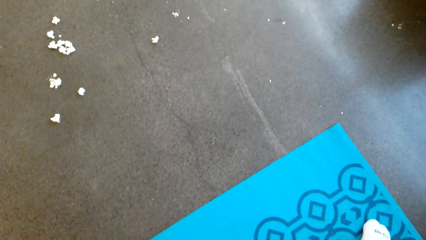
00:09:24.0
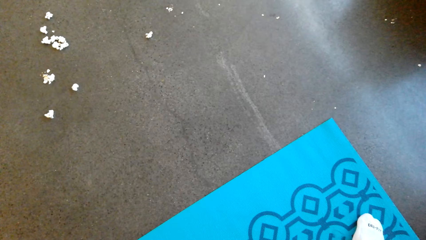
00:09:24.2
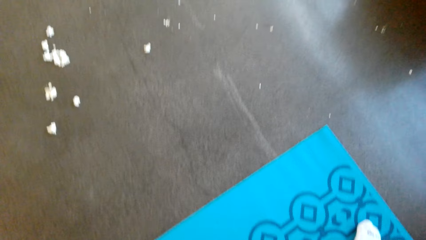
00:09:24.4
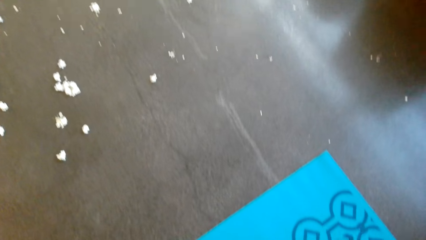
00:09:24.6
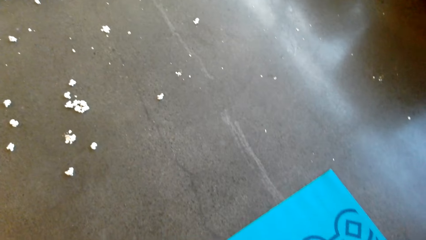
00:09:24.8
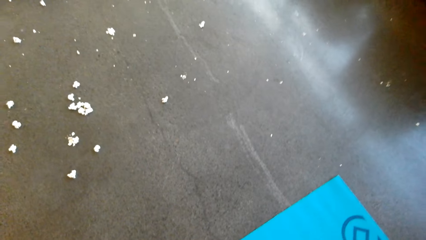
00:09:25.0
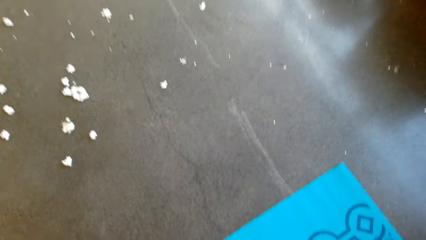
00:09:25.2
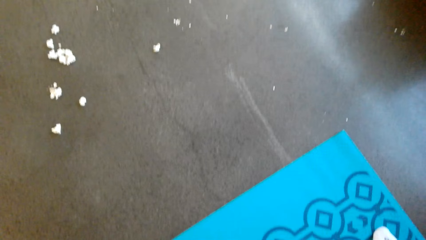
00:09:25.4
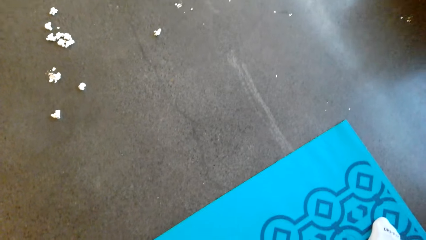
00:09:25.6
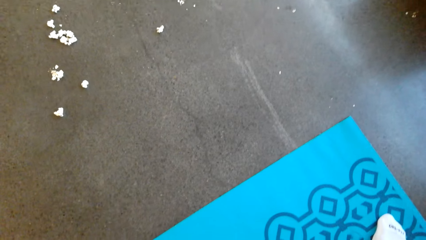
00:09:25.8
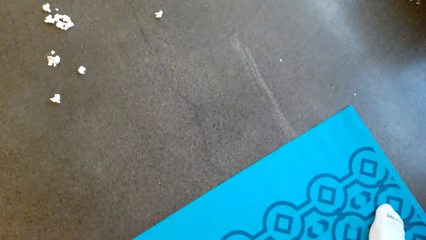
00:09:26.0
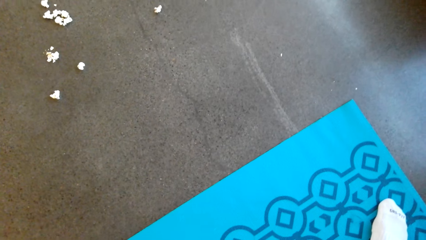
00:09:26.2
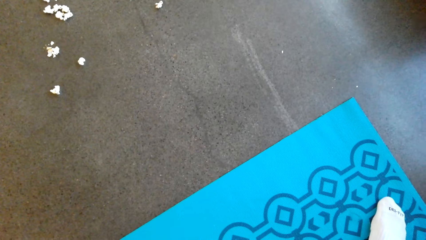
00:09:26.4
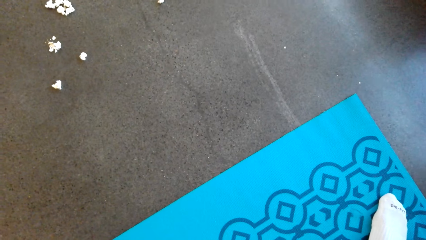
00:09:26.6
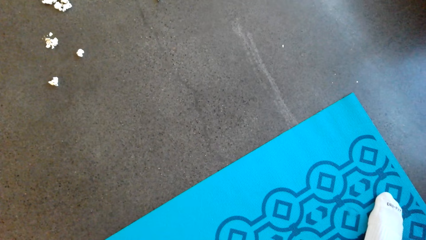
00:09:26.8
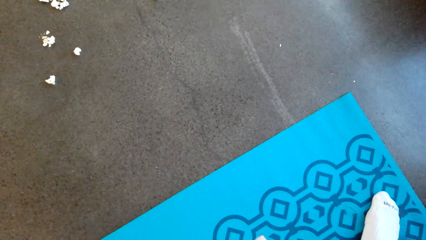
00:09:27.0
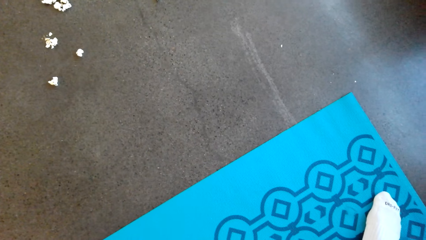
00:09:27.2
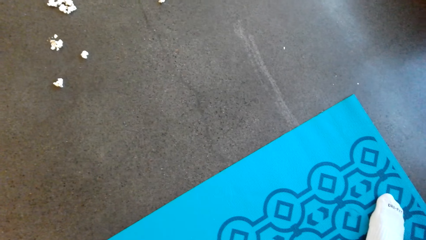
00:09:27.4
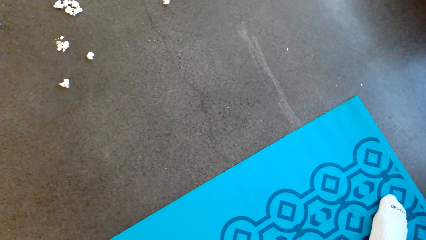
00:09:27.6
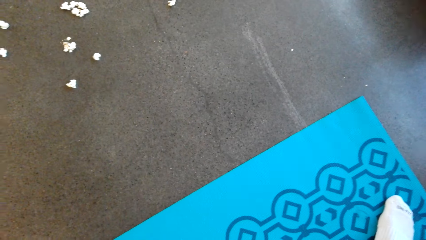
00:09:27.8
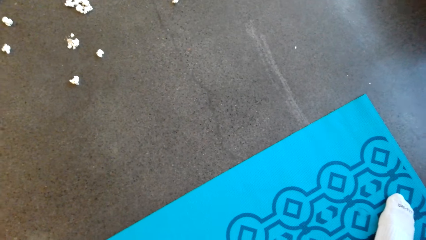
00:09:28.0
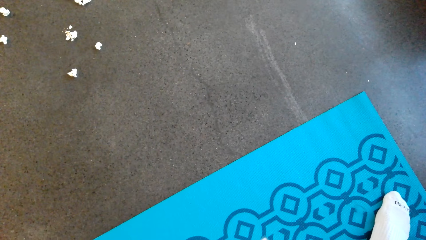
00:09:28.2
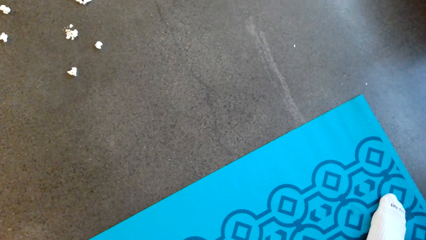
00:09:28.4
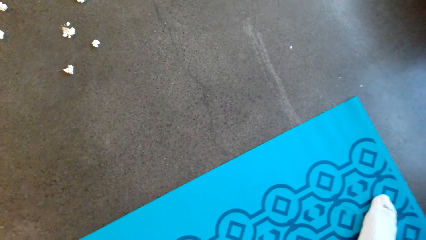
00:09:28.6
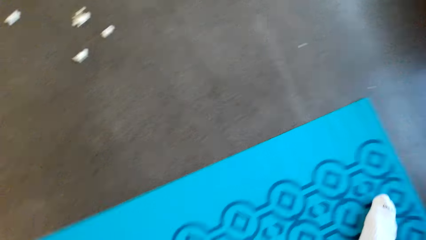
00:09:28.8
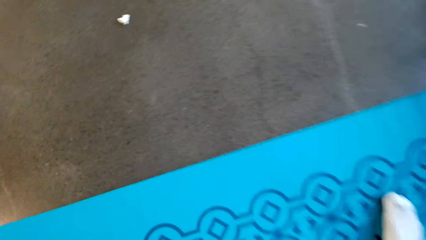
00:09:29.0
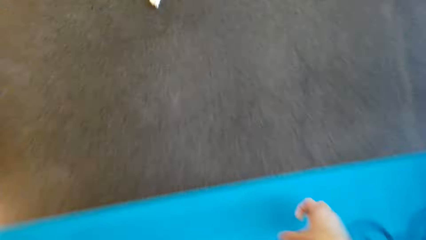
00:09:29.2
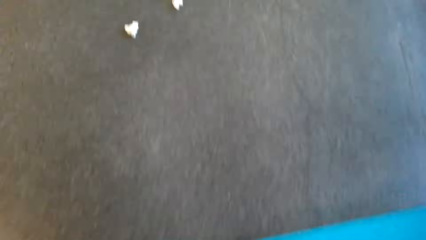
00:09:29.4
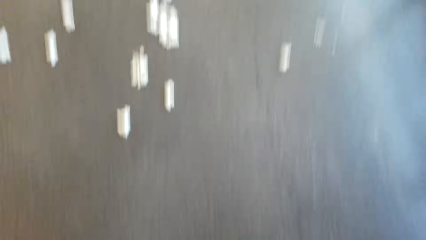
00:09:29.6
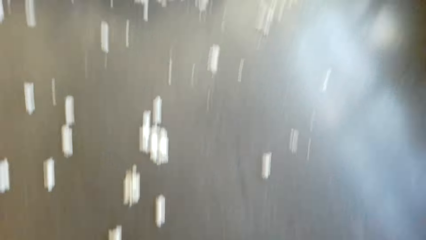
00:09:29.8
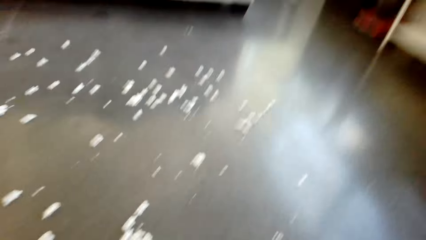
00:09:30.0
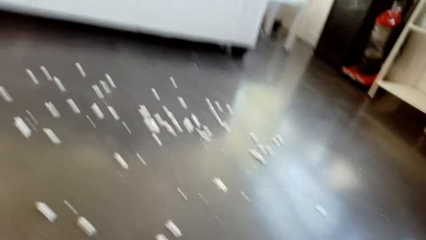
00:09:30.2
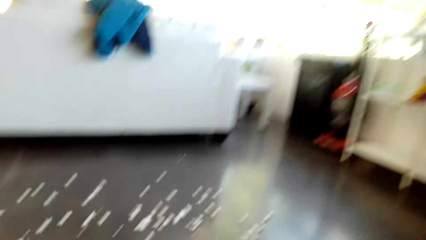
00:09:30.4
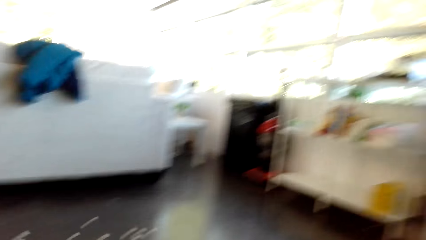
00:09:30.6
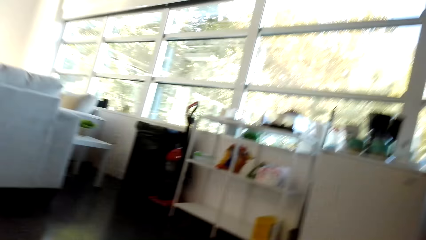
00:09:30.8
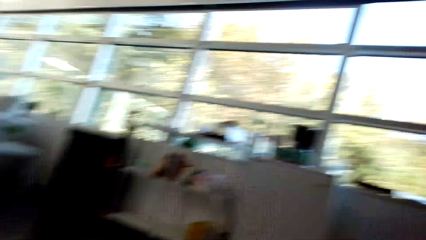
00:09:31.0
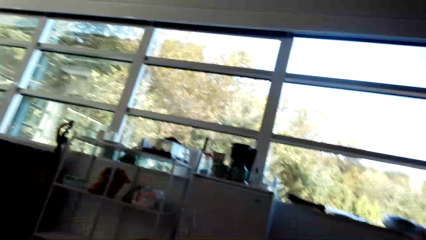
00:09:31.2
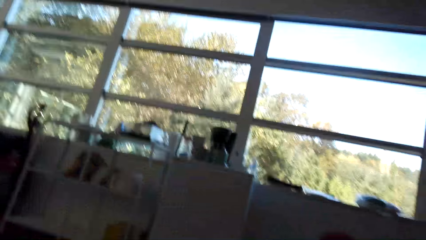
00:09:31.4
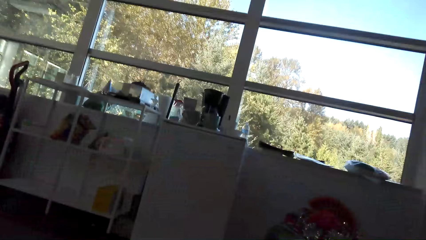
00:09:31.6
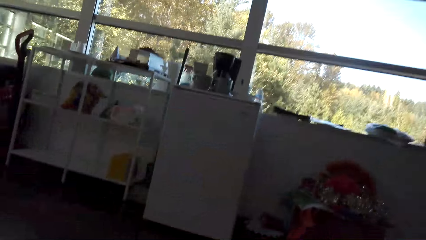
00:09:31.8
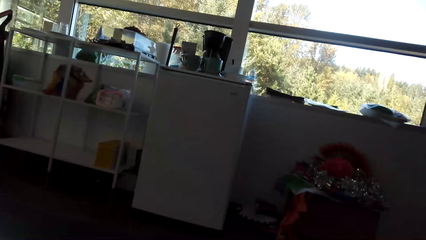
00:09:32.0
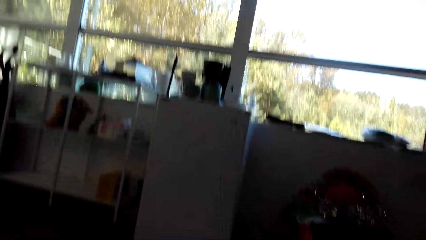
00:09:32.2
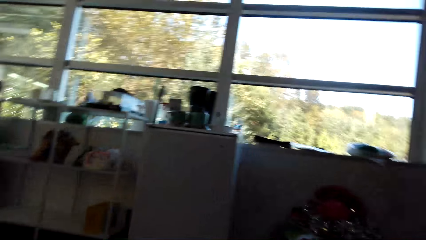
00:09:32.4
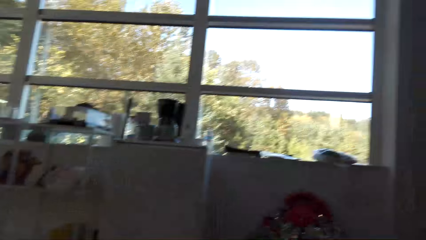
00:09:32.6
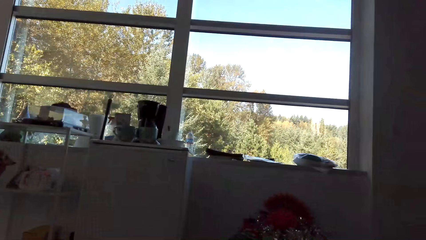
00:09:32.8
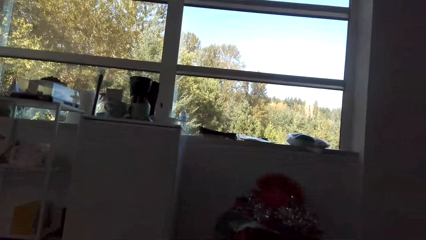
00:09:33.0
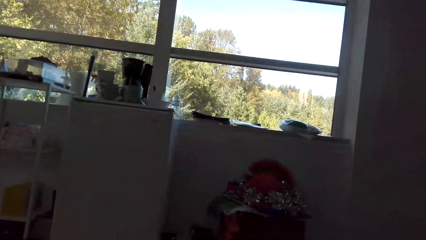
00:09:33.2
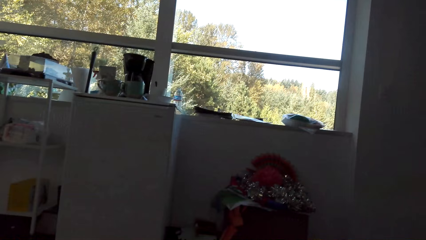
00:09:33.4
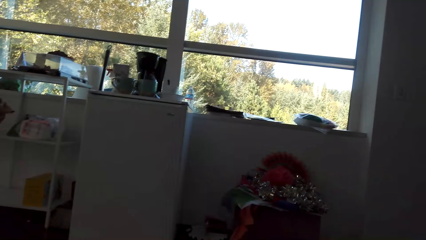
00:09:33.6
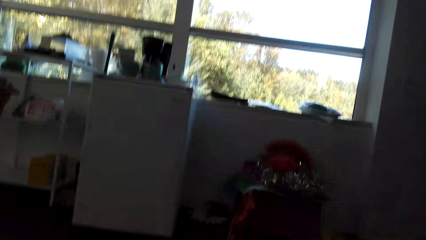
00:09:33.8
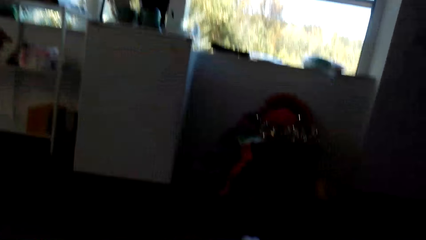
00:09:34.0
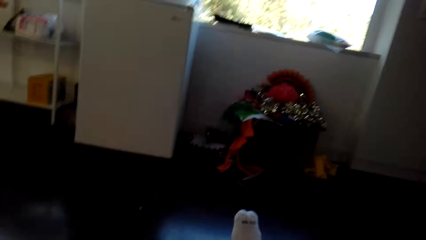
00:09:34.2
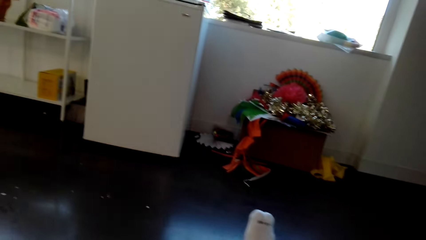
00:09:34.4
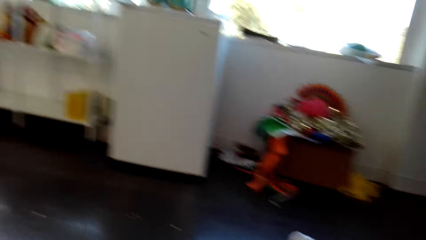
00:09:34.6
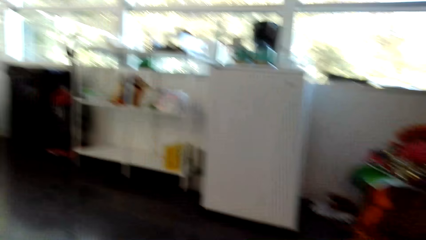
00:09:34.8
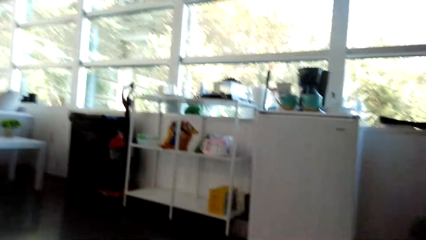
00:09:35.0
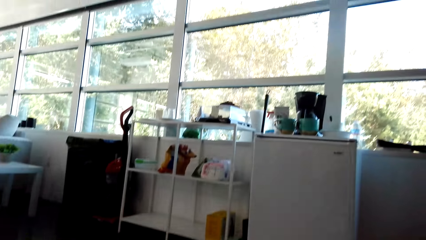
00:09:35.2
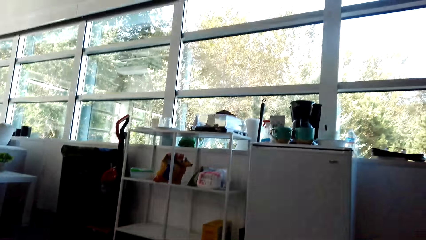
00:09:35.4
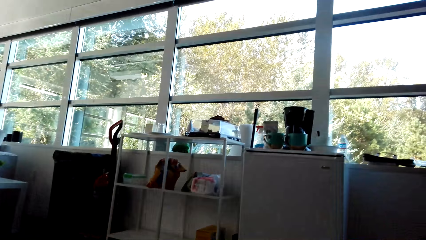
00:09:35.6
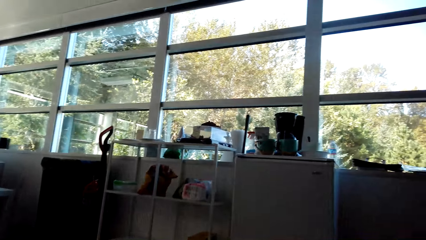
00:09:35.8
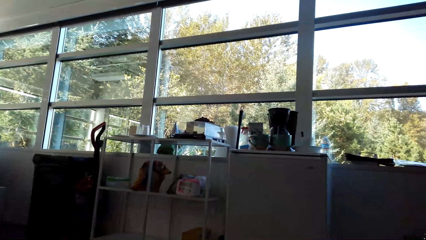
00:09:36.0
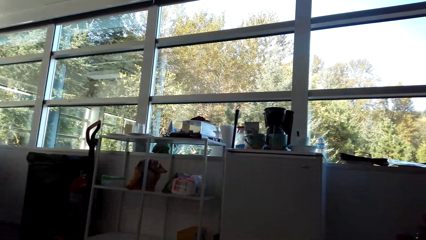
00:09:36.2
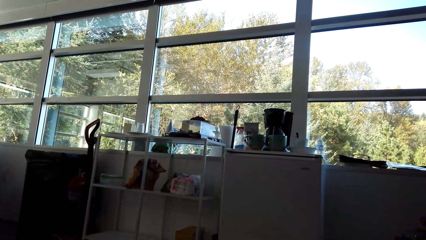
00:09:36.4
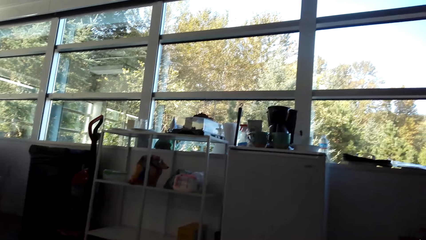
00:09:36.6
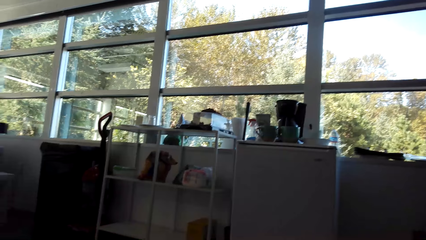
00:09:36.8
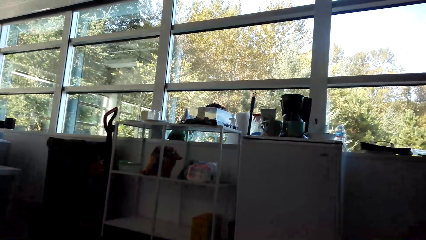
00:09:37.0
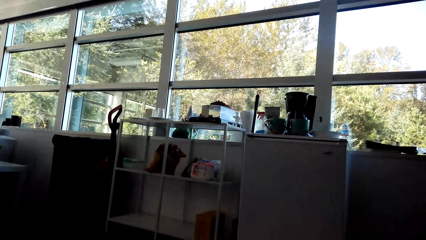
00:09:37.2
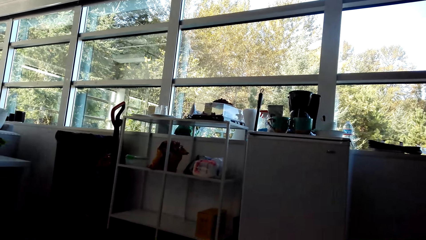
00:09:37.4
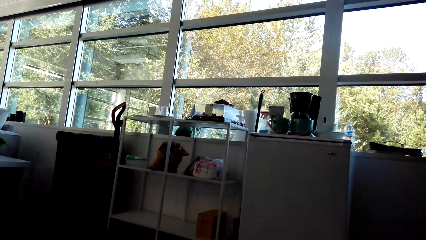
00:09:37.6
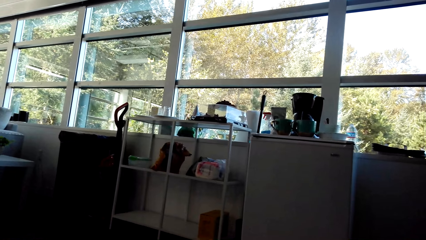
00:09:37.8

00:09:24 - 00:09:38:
The camera wearer looks around the house.
